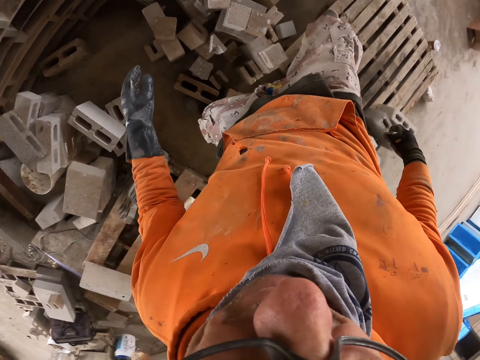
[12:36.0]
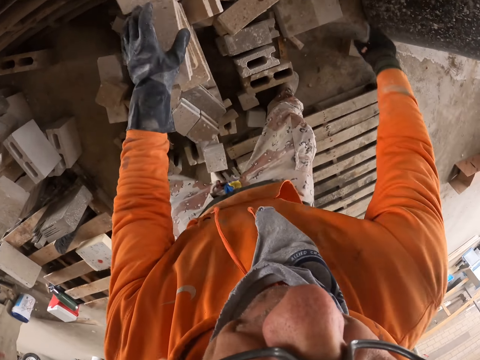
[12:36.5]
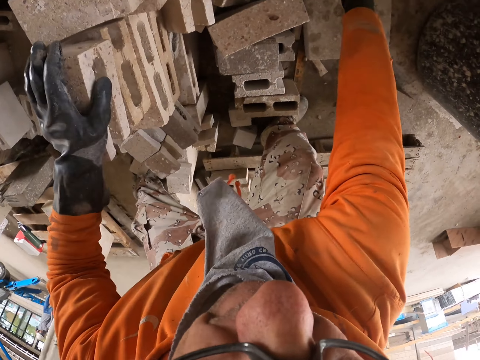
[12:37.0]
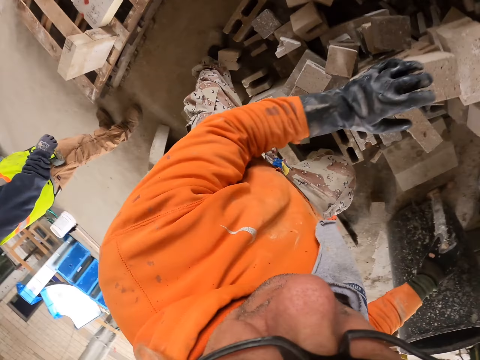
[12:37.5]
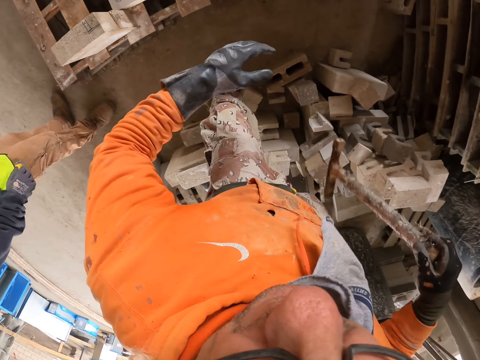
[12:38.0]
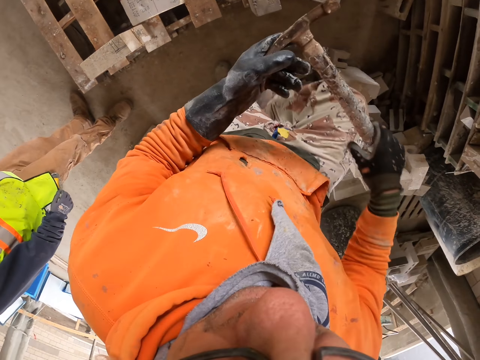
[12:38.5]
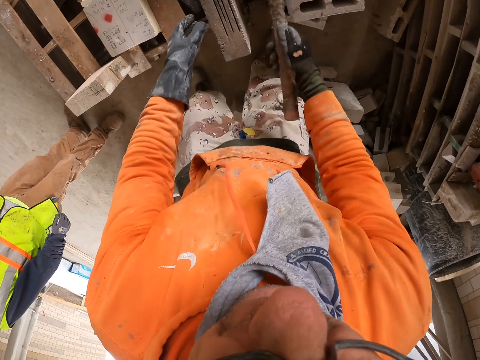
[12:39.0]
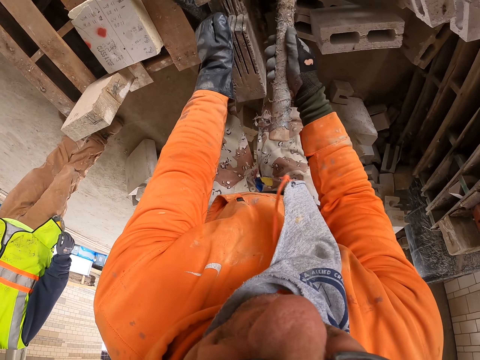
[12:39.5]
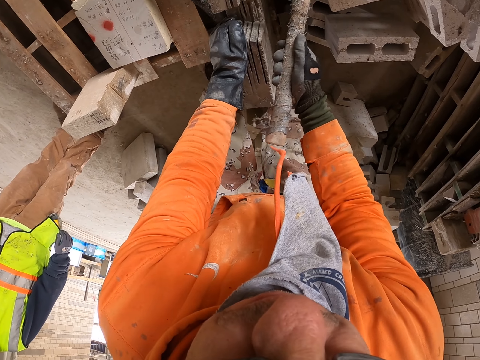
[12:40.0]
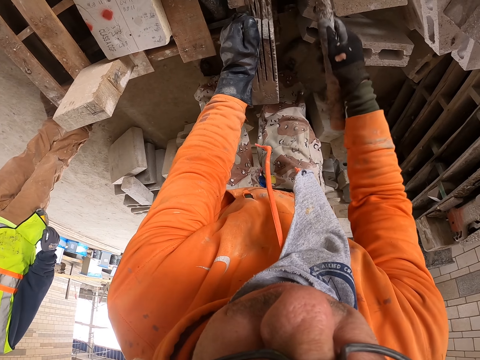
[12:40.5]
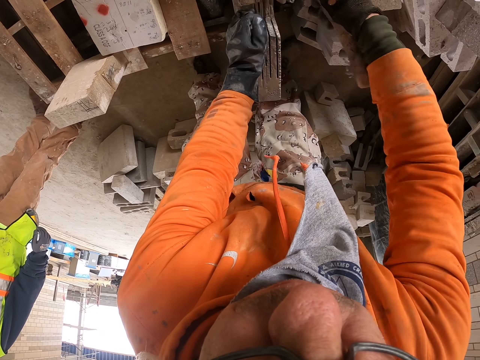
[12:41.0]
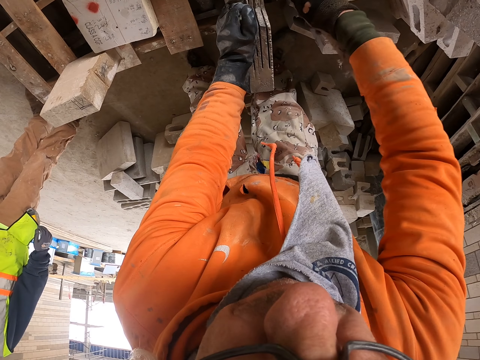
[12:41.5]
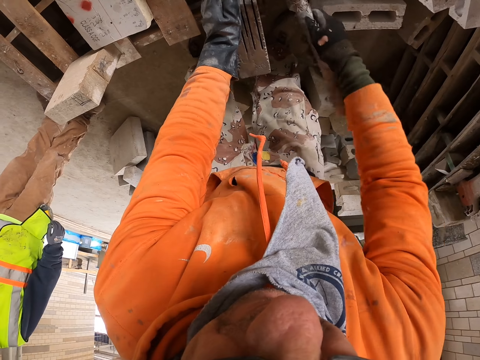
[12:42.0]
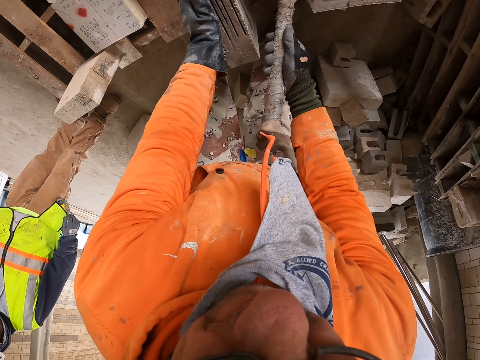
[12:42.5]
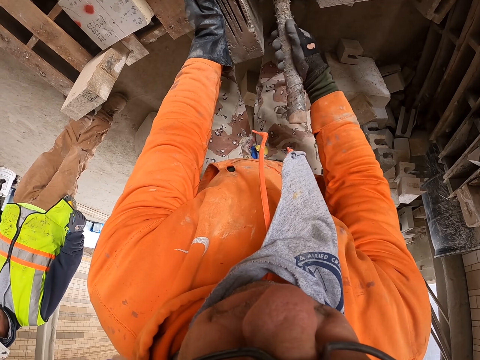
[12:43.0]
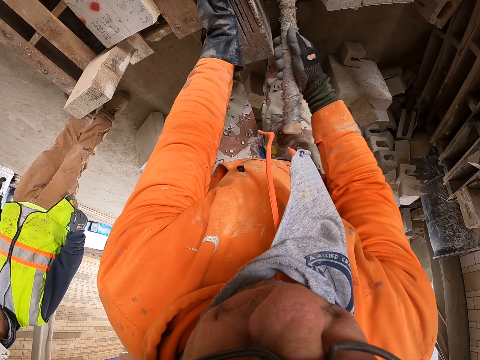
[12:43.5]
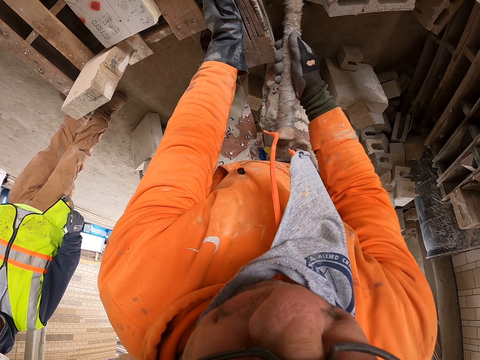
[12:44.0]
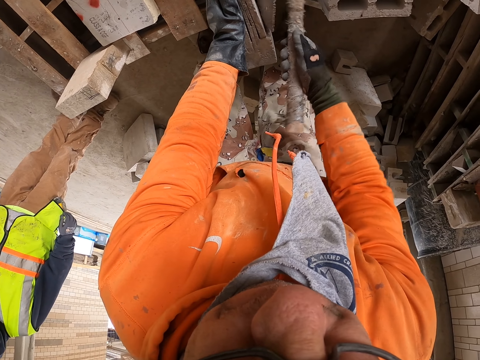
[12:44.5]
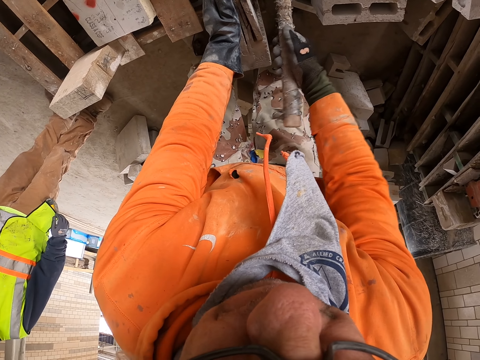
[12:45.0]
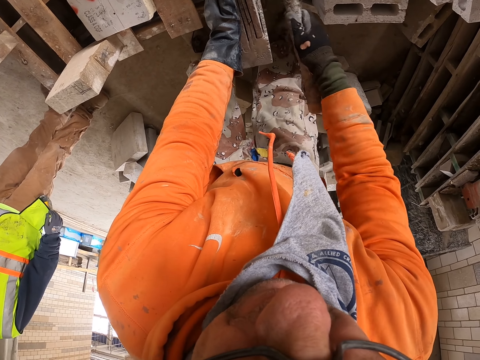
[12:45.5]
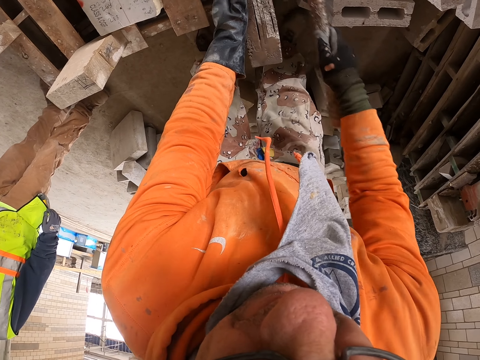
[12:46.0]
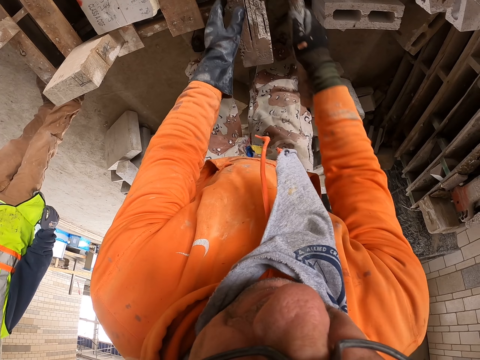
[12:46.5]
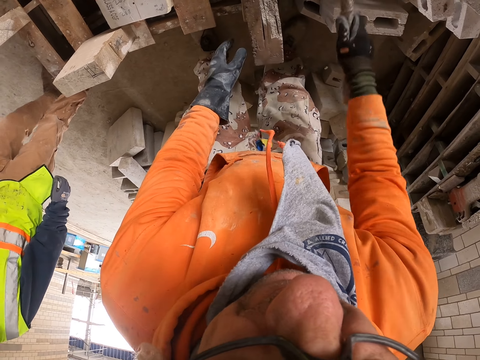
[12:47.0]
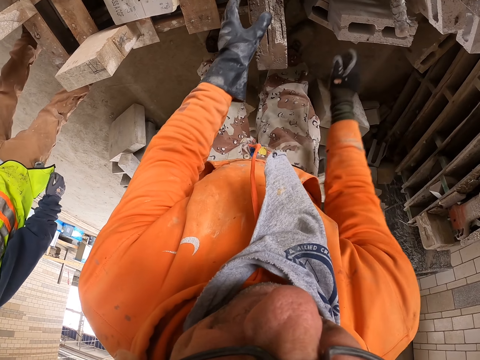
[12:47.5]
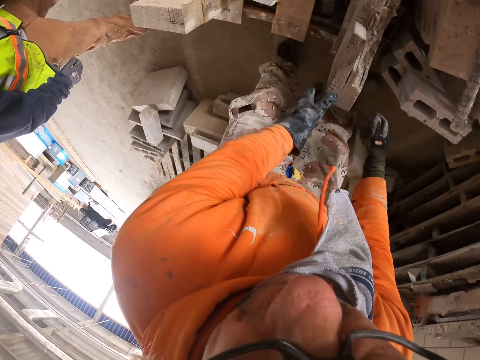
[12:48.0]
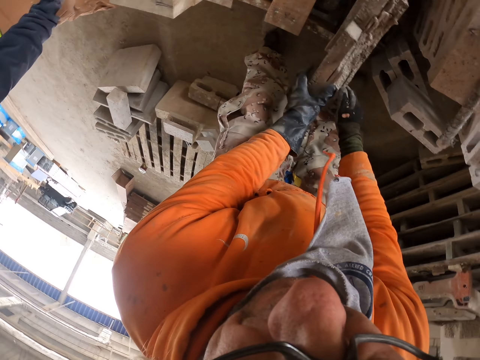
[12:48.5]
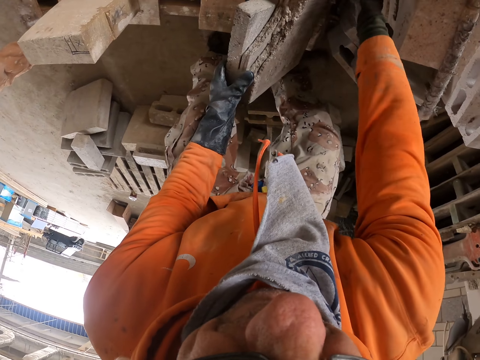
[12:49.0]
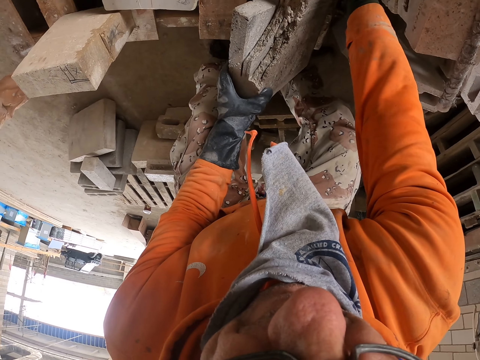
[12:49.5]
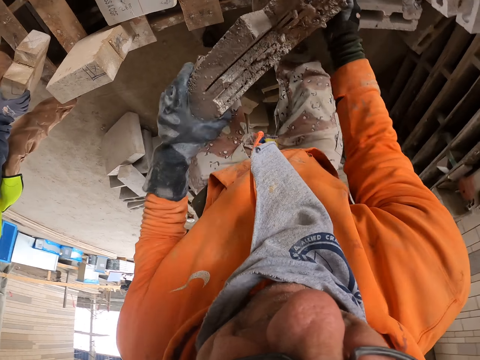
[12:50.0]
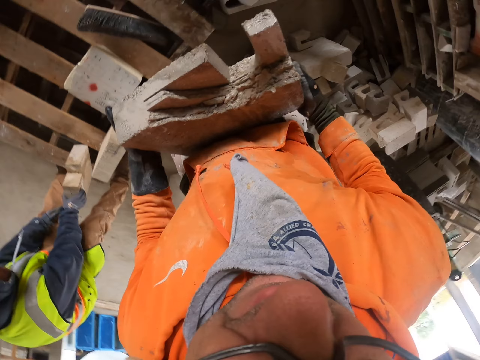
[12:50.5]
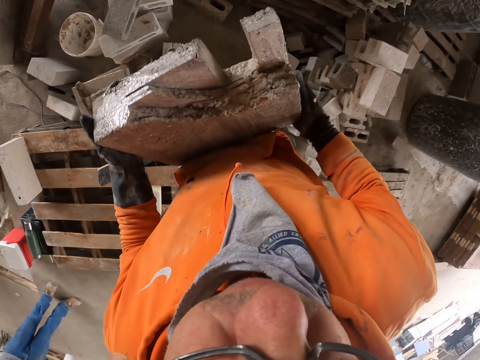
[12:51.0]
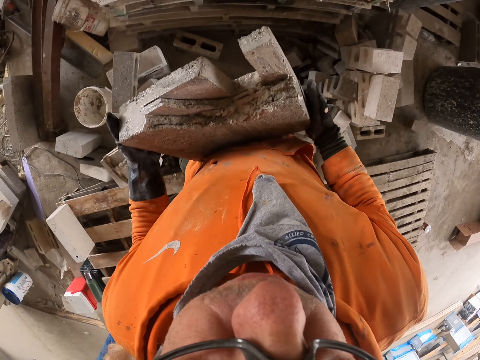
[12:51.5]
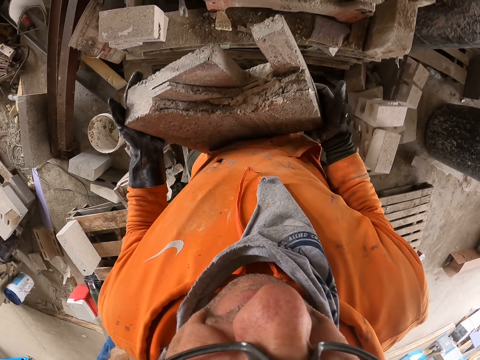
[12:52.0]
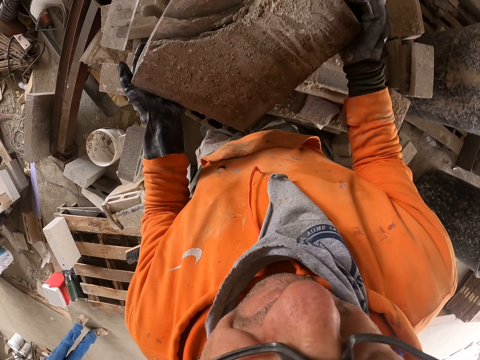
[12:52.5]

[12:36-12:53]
The camera wearer picks up a fork on the floor. They bend down, turn around and hold a hammer. They remove some pieces of block stone with the fork. They hit the concrete with the hammer. A man stands beside the camera wearer. The camera wearer hits the concrete with the hammer. They put the fork on the floor. They turn around. They pick up the block stone on the floor. They hold a concrete block. They turn around and walk on the floor.

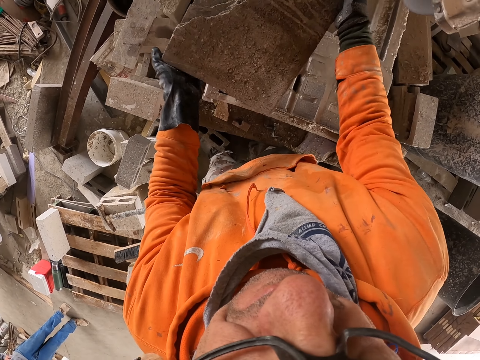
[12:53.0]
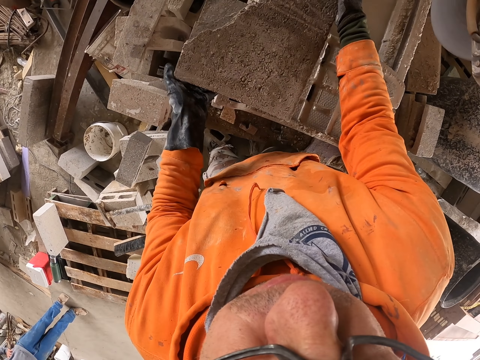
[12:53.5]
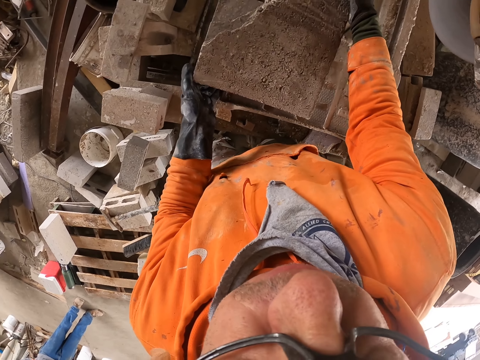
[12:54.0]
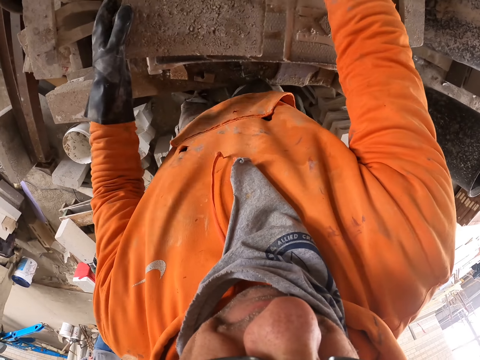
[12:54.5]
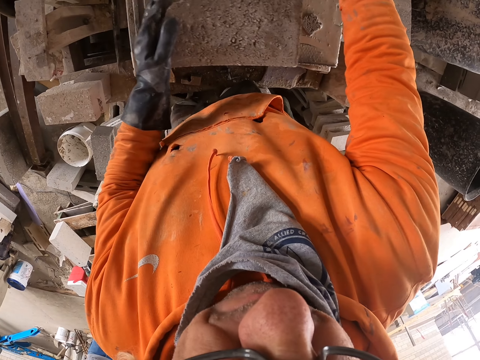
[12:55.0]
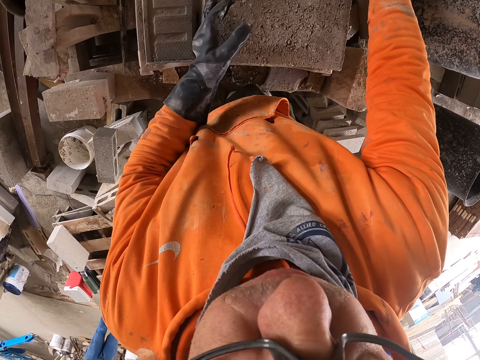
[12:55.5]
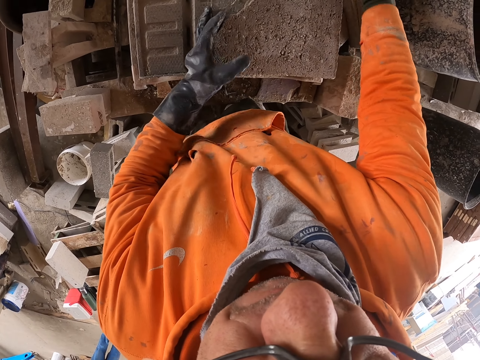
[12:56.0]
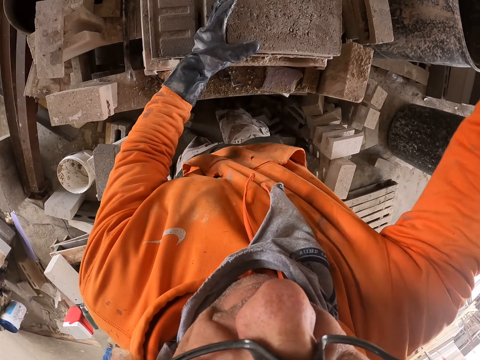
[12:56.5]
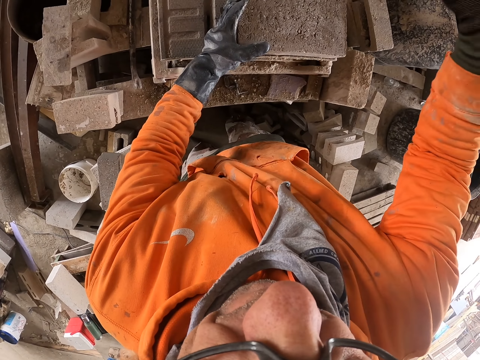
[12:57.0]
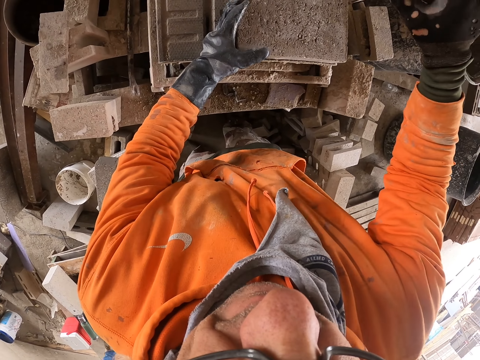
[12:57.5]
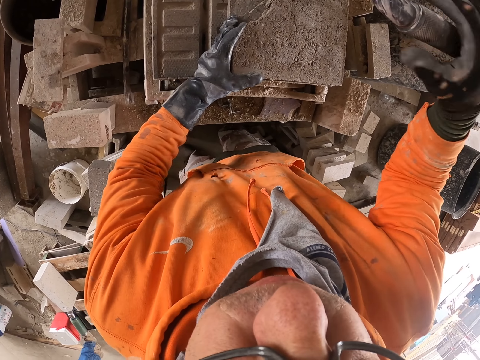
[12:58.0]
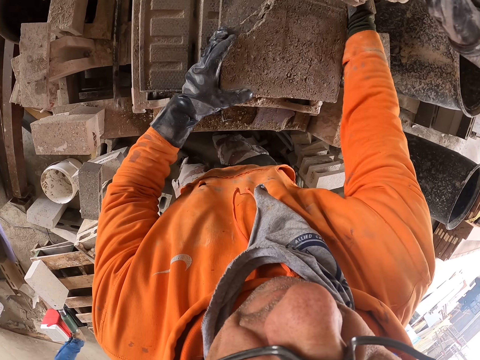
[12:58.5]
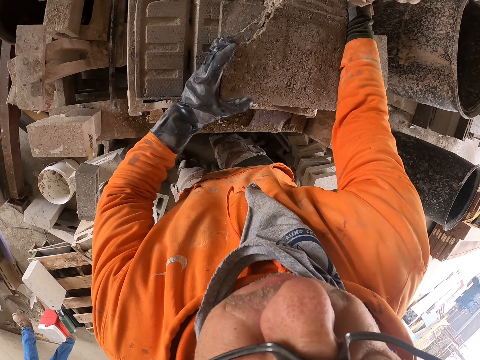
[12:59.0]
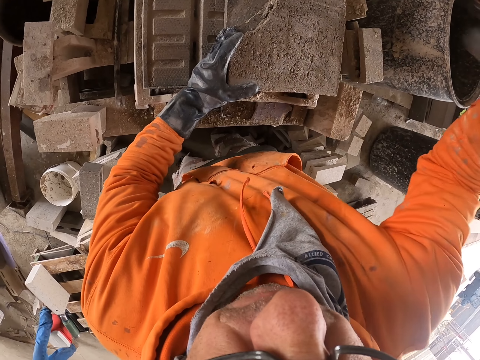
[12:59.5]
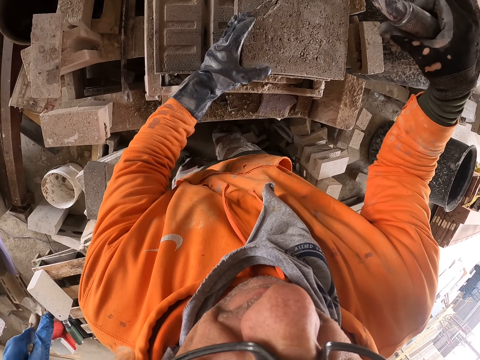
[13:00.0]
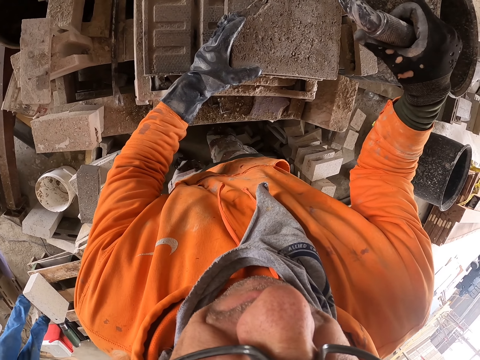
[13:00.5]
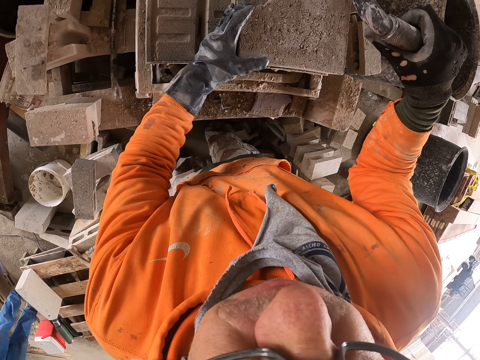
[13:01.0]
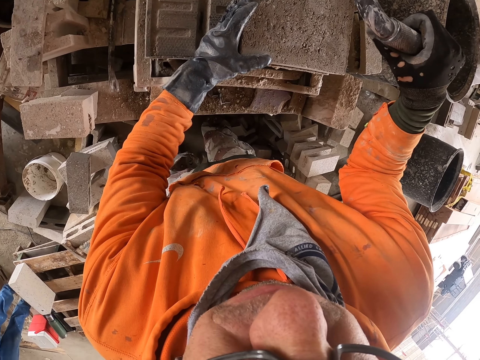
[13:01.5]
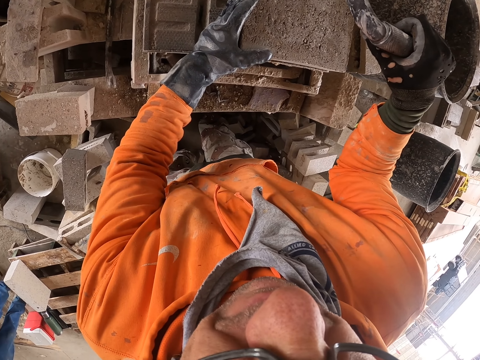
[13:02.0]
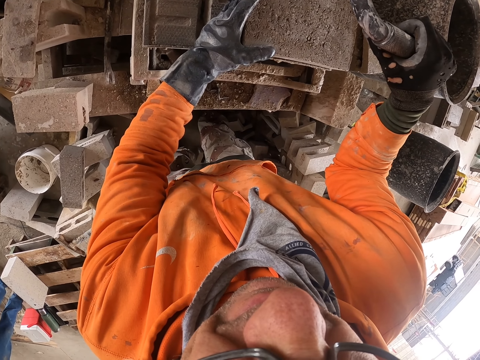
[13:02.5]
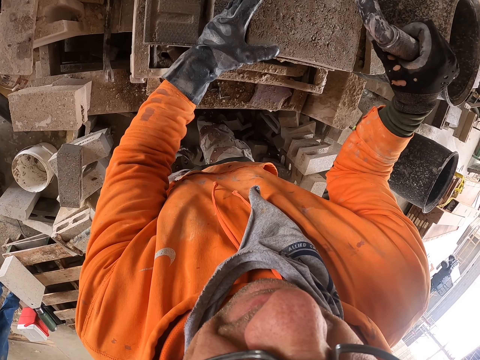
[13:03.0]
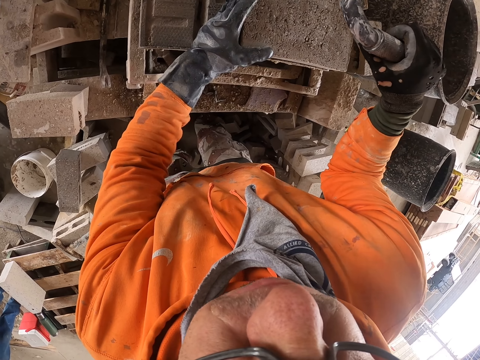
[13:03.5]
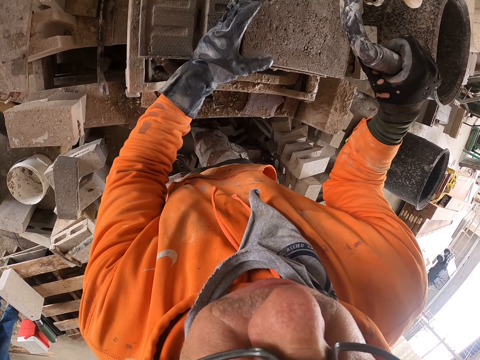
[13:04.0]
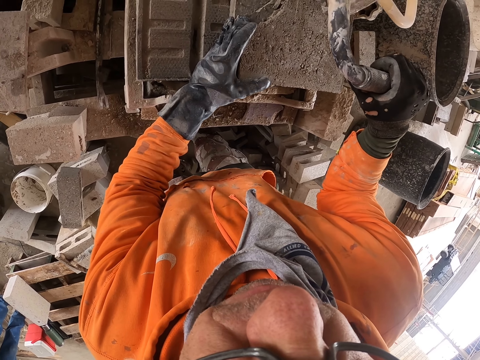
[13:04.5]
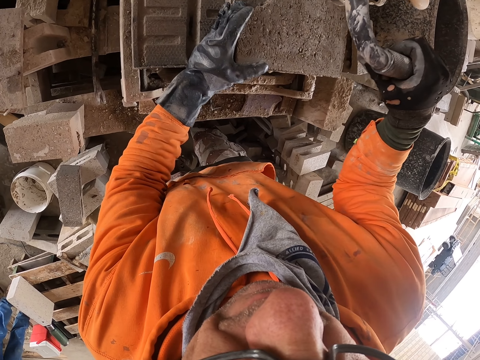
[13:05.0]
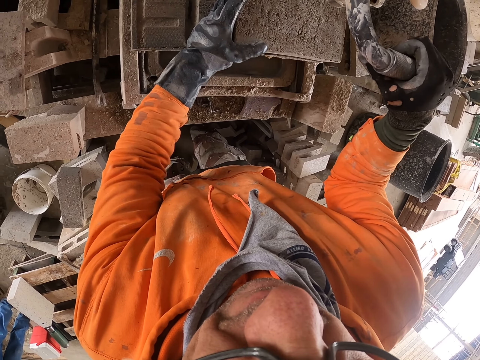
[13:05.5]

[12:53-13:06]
The camera wearer puts the block stone or concrete block on the machine cutter or bench. They move the block stone on the machine cutter. They cut the block stone with the machine cutter. They hold the concrete block. They move the block stone on the machine cutter. They cut the block stone with the machine cutter.
